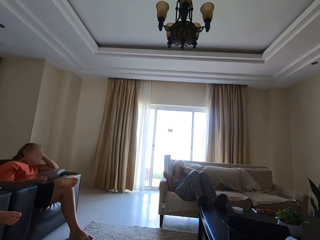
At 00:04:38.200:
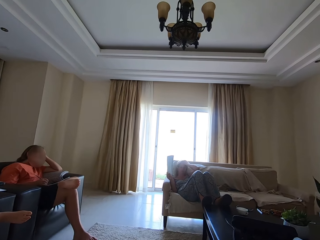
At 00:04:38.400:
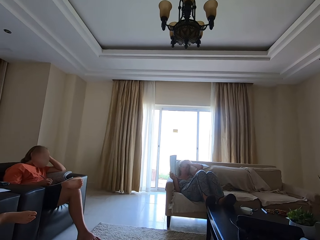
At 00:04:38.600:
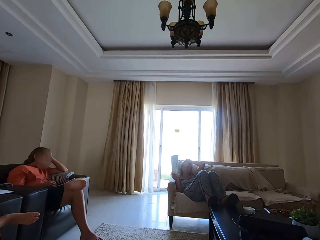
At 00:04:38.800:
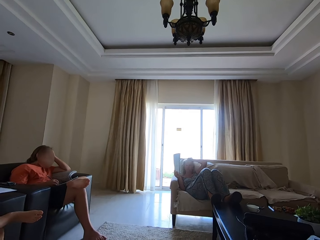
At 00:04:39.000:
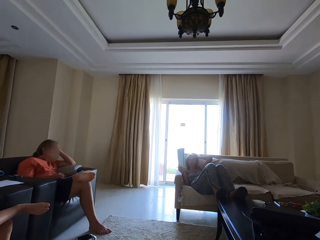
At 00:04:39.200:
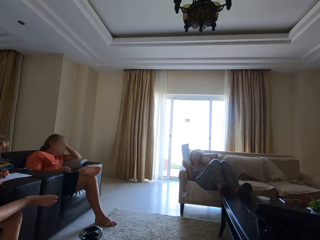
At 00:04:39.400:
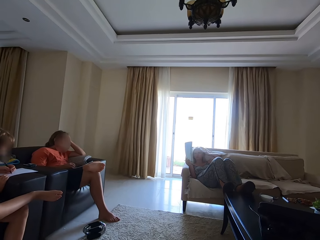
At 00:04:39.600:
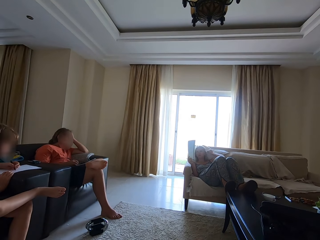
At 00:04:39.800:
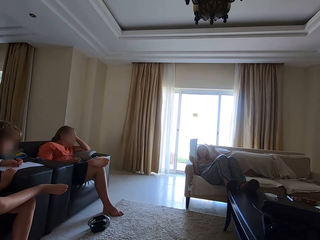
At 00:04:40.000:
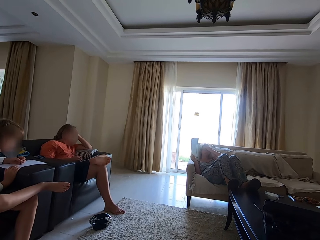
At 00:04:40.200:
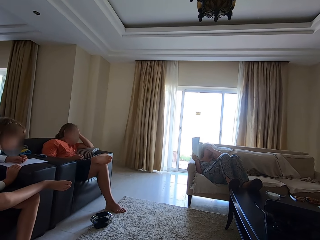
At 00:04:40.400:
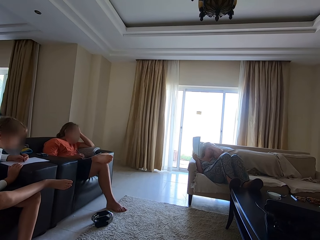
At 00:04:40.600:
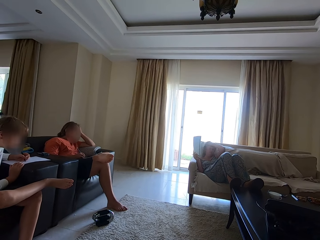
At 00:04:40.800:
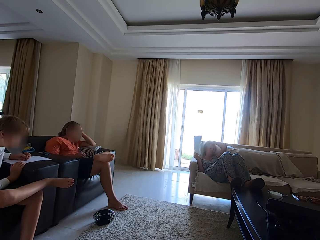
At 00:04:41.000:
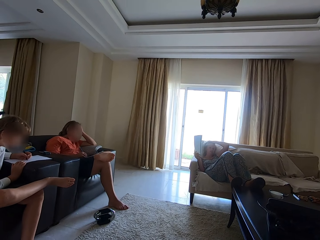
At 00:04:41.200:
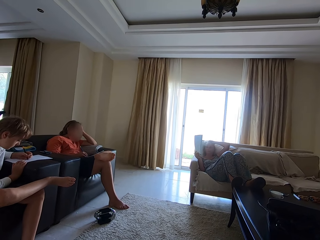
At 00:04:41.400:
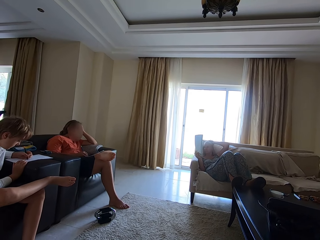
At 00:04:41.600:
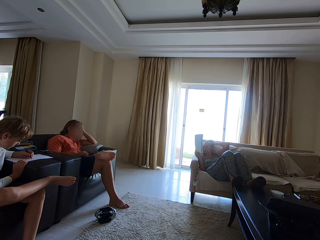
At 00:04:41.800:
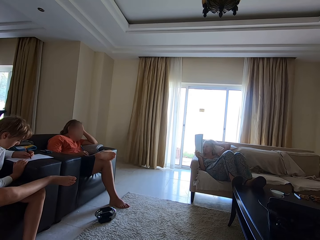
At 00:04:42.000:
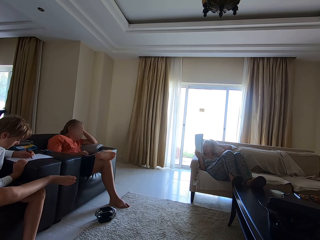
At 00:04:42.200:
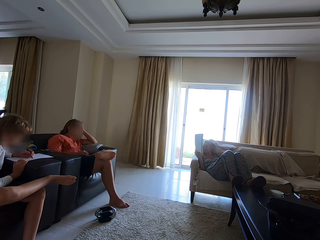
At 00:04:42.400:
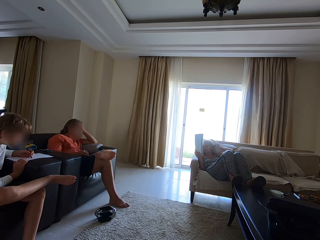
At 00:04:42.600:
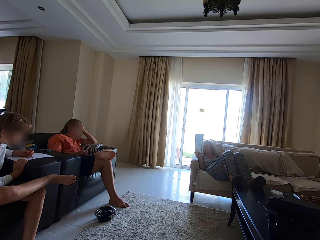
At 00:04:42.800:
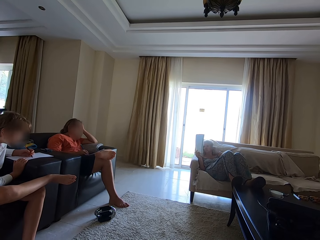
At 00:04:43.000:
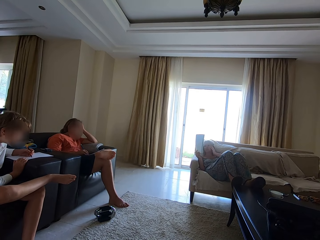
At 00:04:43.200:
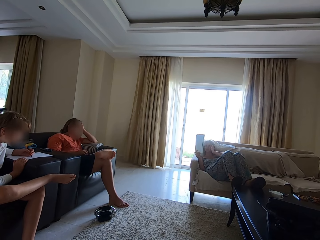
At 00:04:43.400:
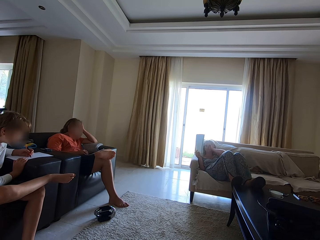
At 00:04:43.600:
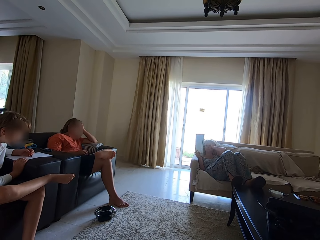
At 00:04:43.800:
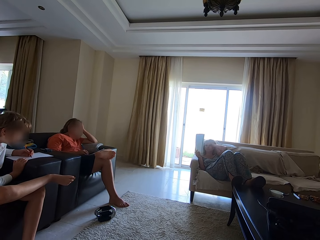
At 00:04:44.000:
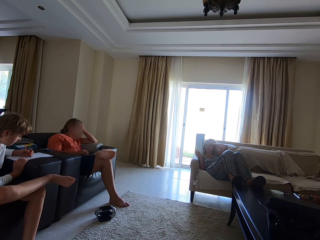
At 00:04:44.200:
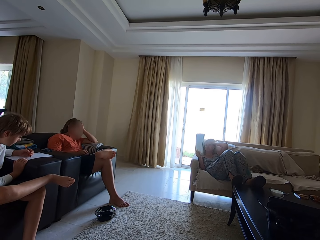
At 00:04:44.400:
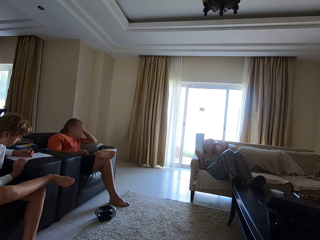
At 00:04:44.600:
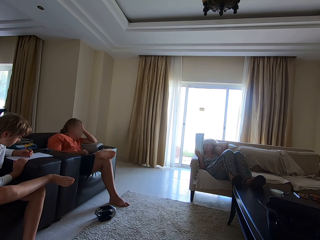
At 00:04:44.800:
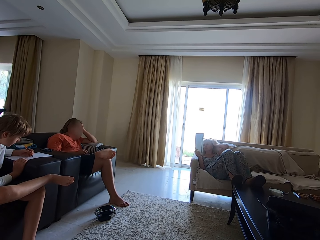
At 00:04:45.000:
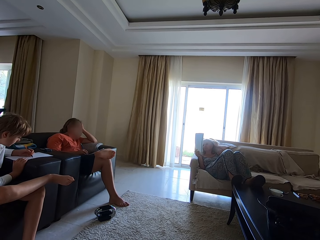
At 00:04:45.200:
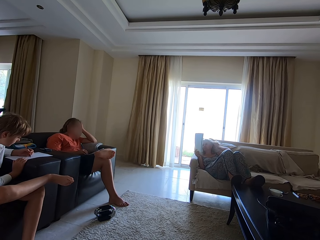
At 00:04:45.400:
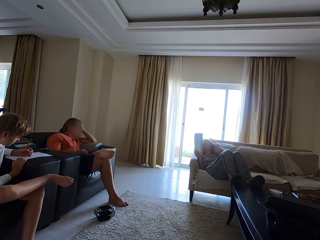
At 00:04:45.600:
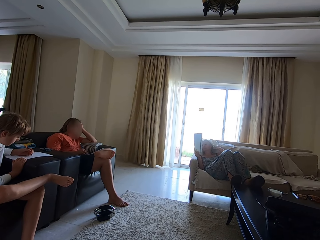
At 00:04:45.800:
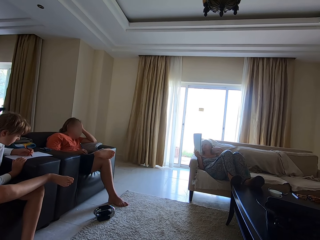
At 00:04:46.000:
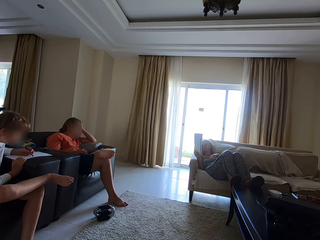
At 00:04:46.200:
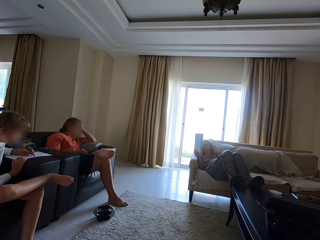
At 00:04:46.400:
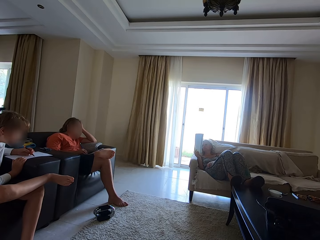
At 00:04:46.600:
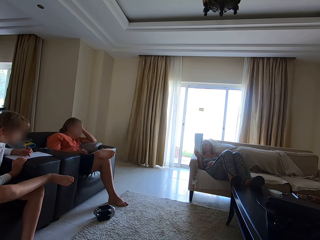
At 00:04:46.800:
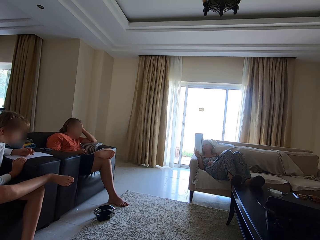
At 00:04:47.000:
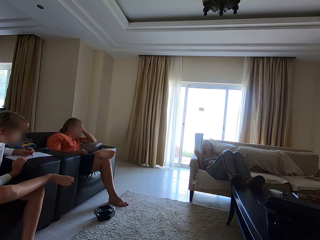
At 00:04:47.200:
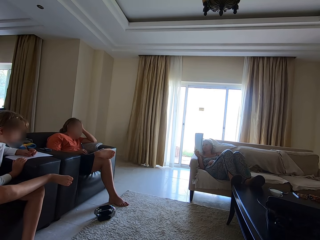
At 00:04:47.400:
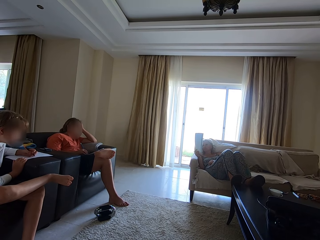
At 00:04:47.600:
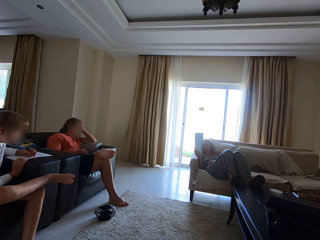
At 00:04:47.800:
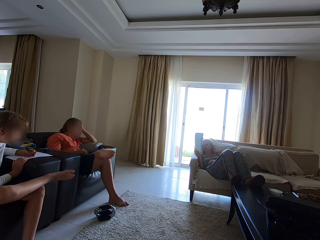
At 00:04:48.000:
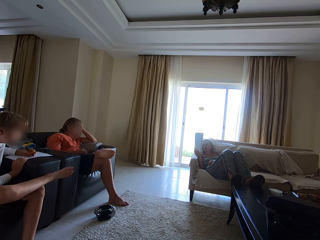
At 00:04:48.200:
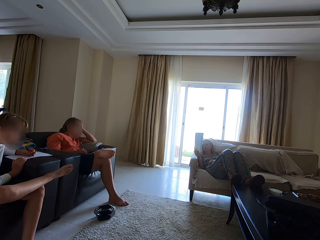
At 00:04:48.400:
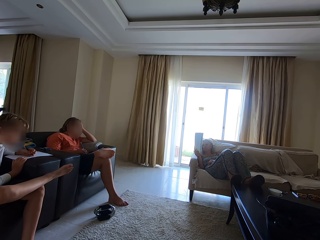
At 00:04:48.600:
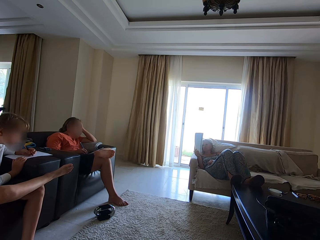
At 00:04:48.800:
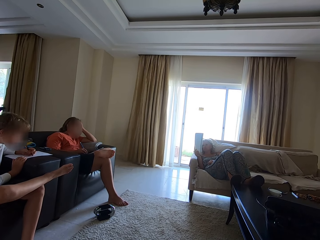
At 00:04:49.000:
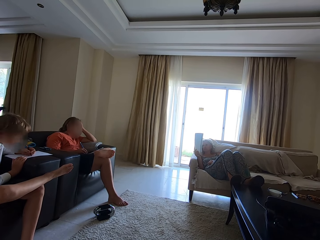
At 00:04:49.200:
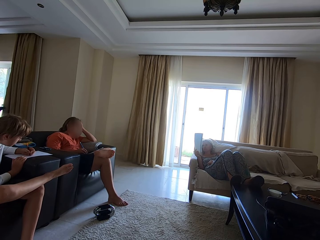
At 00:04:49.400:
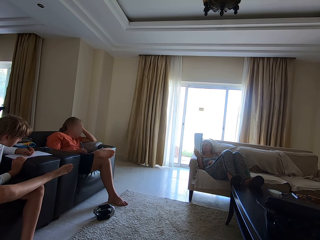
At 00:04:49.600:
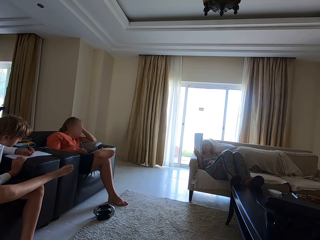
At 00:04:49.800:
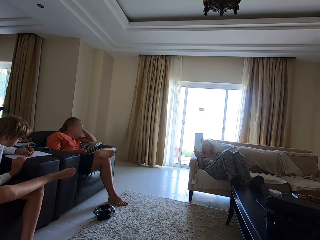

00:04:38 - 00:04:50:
A person straightens the hair.

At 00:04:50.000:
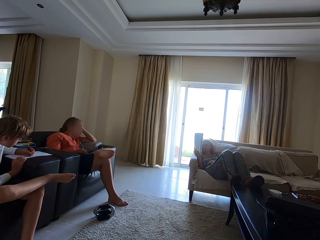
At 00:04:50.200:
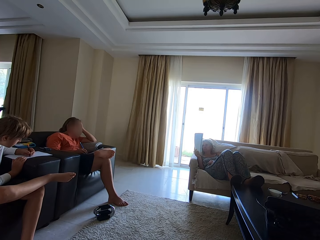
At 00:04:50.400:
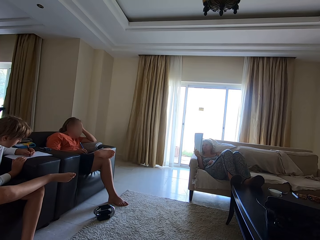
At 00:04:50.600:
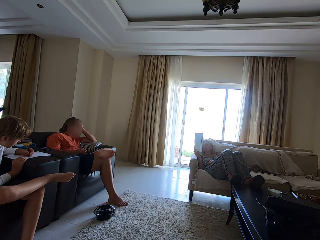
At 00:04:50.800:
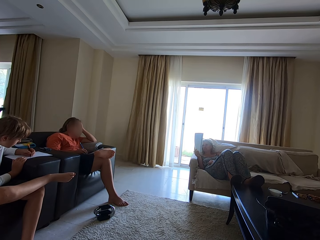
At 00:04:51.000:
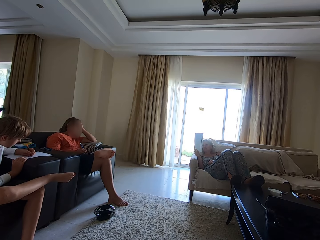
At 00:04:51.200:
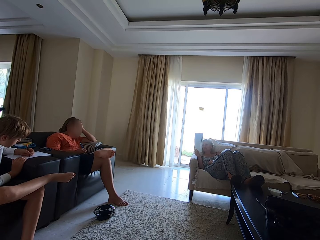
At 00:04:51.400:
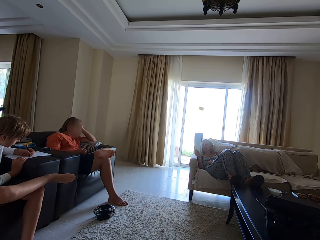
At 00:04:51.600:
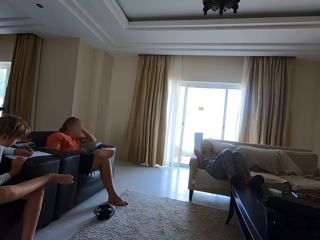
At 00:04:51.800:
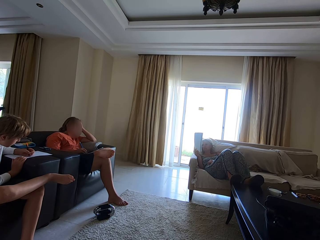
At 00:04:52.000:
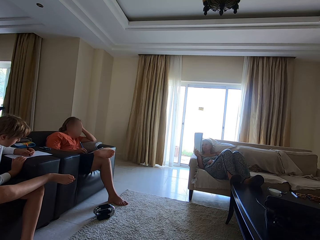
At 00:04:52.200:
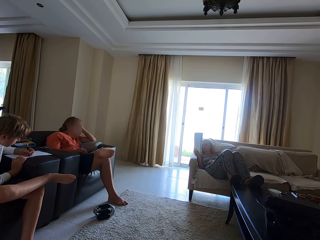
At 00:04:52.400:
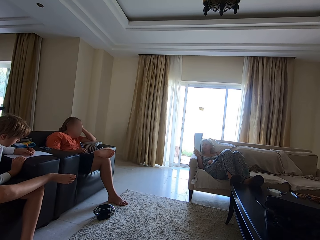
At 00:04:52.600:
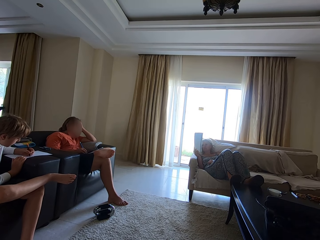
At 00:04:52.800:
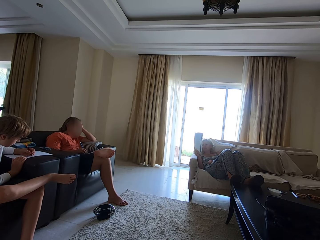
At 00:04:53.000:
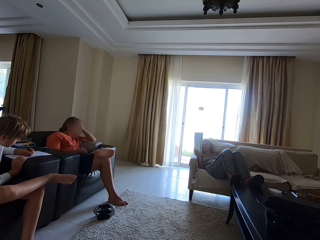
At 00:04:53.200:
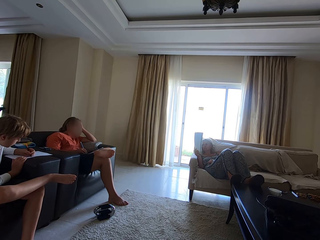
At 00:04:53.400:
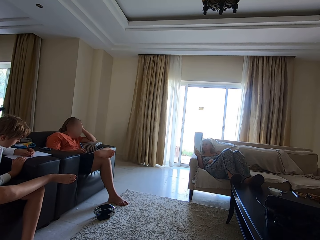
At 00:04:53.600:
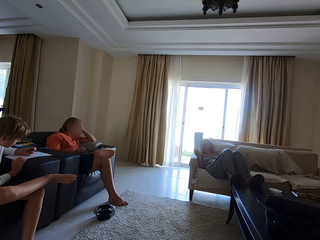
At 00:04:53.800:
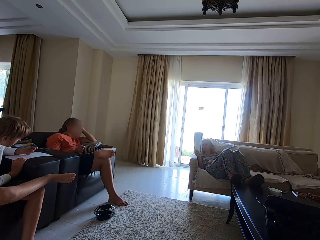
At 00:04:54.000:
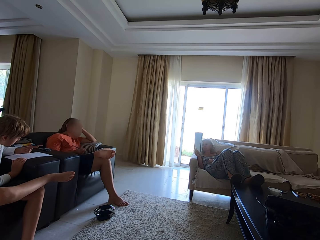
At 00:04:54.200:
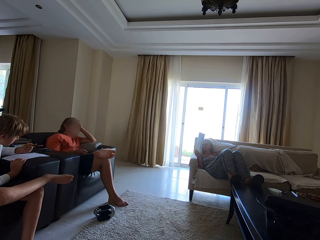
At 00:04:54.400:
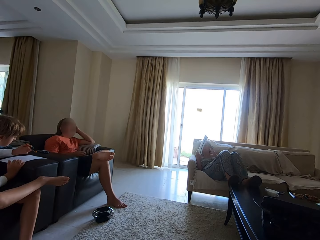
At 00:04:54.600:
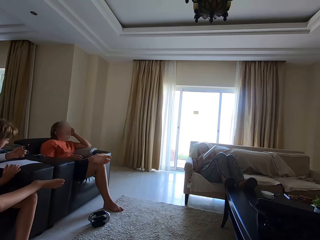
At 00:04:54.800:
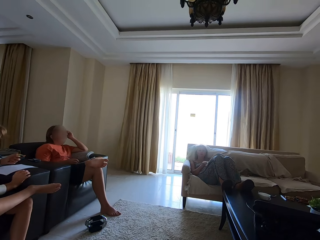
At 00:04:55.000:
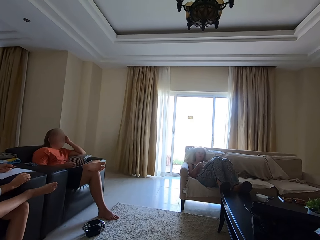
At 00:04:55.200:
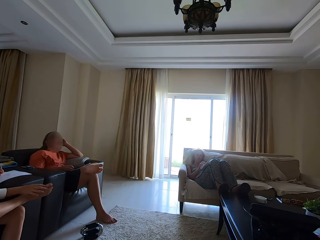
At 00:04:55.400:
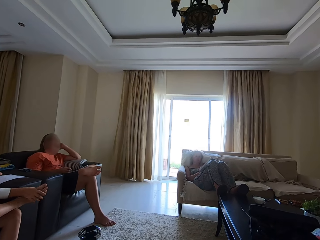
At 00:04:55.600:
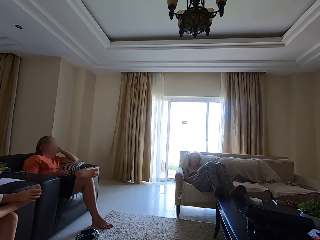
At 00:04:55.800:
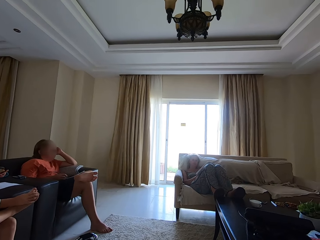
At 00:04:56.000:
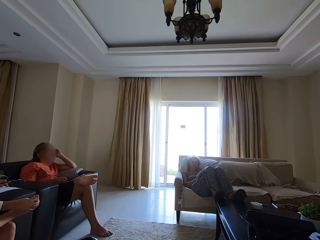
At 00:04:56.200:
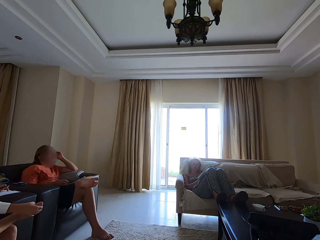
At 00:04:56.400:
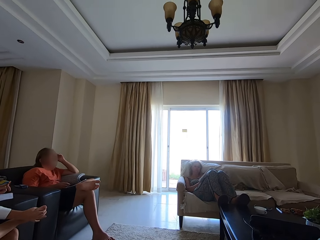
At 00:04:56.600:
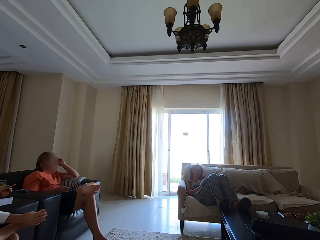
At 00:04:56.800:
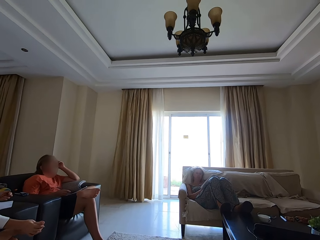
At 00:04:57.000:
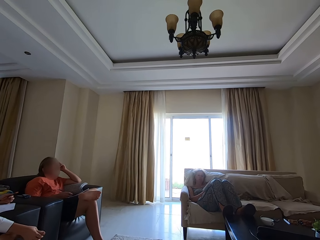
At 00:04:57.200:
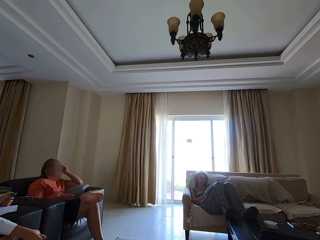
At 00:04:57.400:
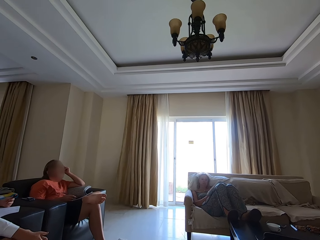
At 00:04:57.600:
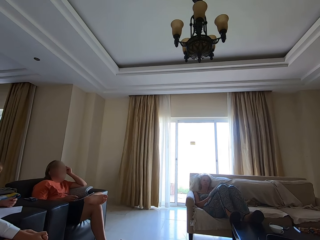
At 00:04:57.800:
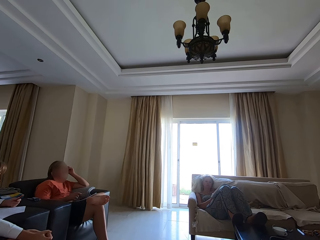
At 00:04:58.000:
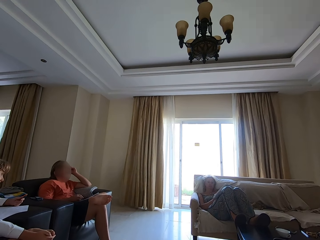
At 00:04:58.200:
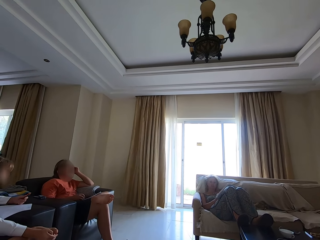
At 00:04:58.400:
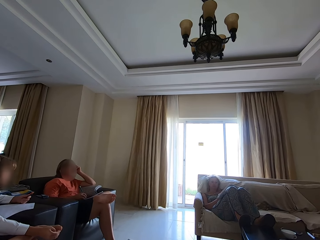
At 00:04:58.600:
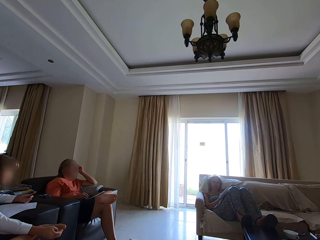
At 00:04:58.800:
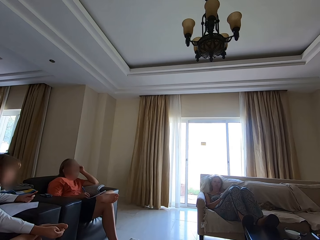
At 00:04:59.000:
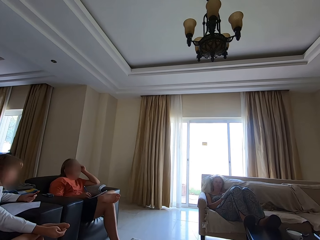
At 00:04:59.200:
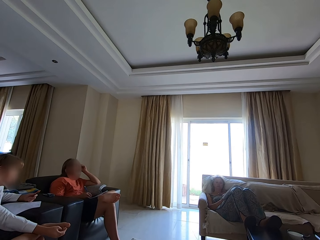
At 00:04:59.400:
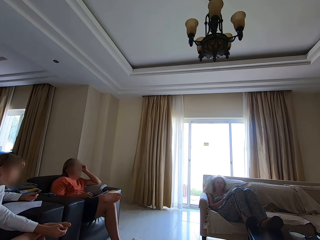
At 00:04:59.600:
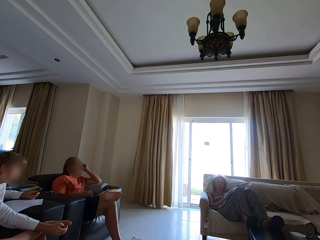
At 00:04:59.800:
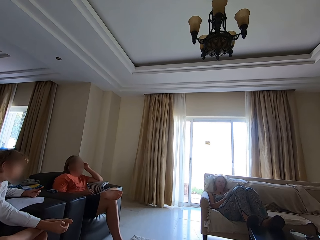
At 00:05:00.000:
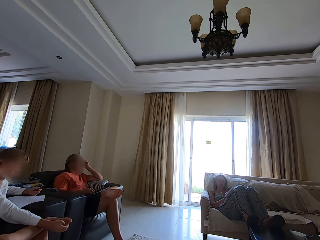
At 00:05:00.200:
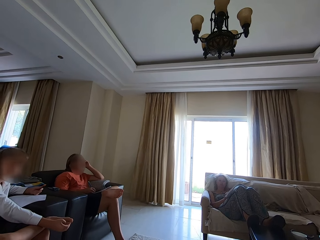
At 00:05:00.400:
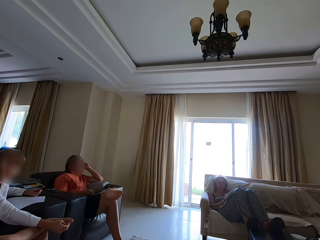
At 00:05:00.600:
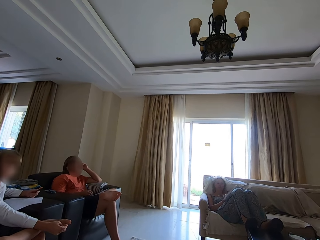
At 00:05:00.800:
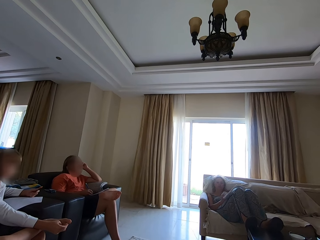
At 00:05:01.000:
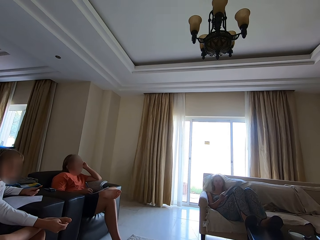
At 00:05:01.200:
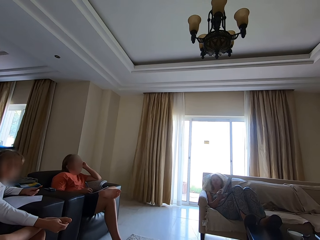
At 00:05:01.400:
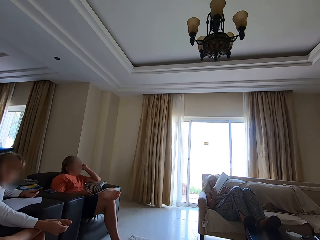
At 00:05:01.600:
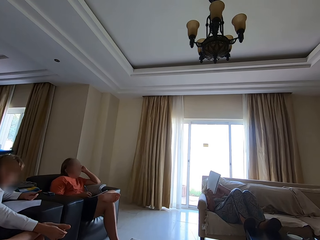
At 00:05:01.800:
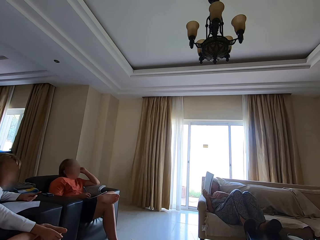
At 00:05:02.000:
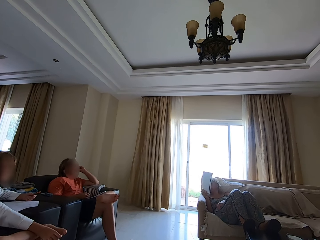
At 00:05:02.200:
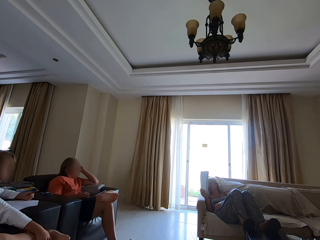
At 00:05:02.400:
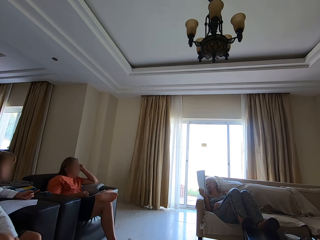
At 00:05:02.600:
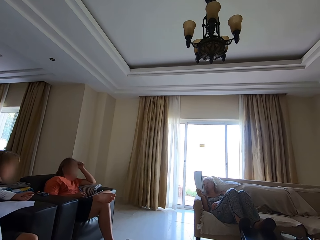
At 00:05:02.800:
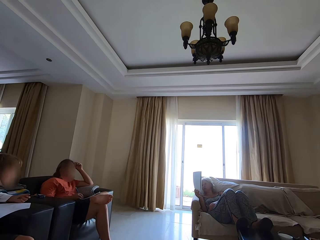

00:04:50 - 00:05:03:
A person puts a book on the knee. A woman touches the toes. Another woman adjusts the piece of paper. The person lifts up the book.
